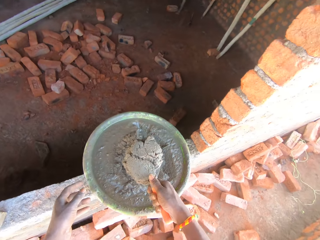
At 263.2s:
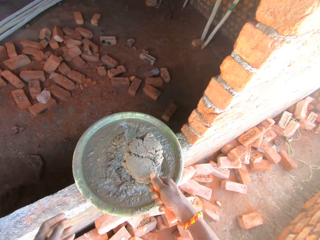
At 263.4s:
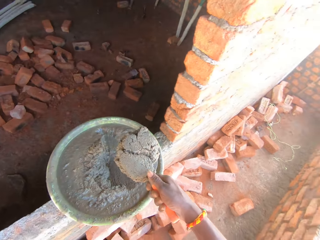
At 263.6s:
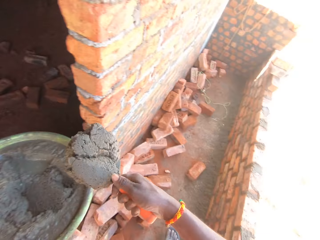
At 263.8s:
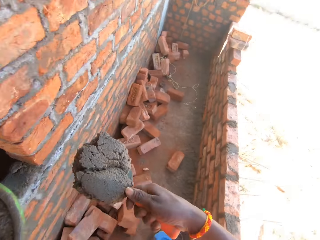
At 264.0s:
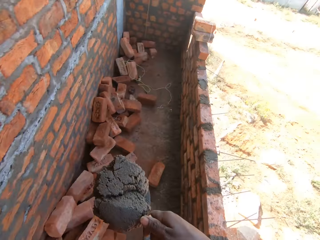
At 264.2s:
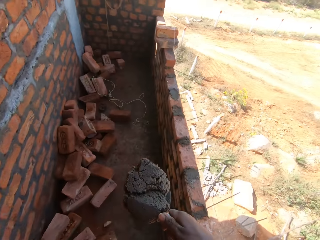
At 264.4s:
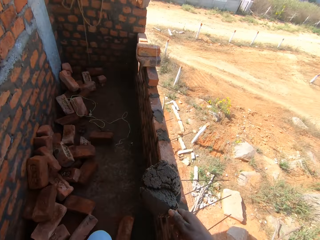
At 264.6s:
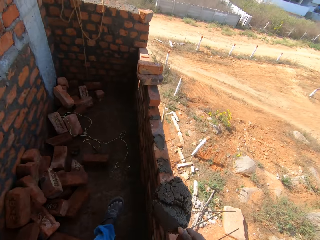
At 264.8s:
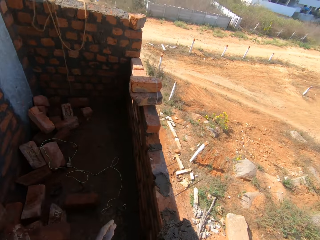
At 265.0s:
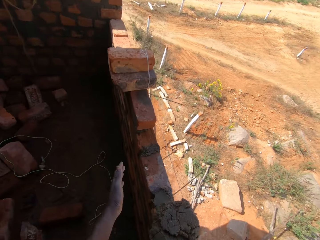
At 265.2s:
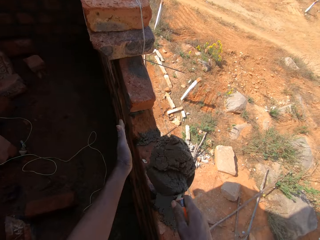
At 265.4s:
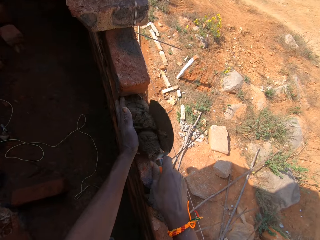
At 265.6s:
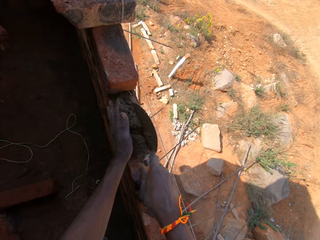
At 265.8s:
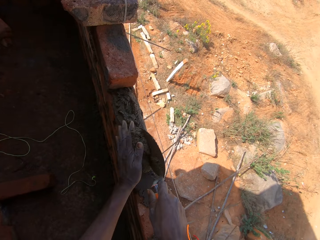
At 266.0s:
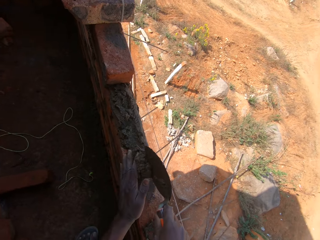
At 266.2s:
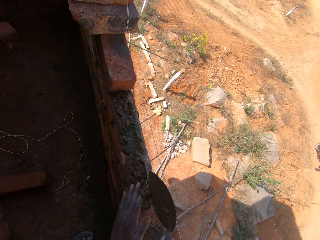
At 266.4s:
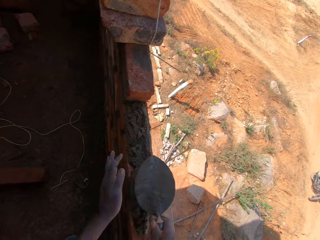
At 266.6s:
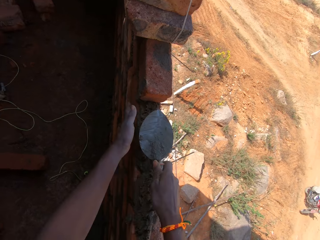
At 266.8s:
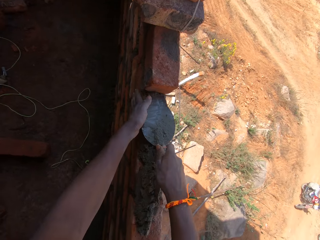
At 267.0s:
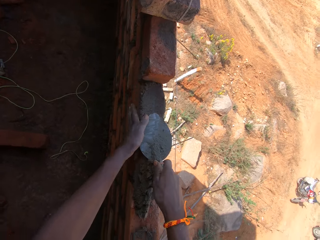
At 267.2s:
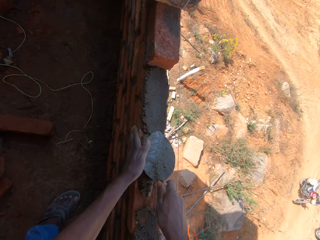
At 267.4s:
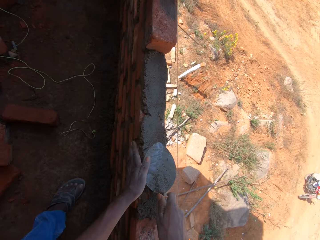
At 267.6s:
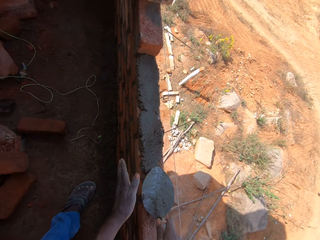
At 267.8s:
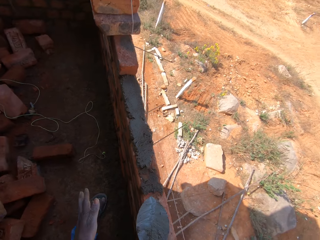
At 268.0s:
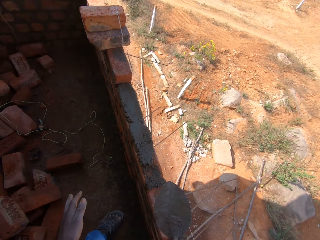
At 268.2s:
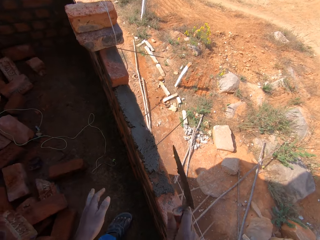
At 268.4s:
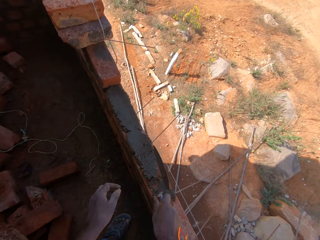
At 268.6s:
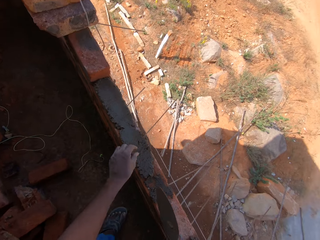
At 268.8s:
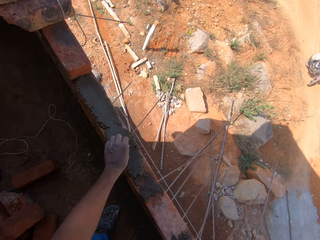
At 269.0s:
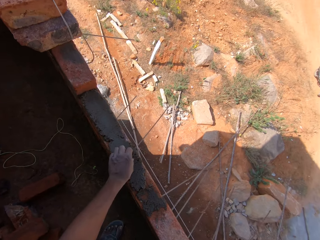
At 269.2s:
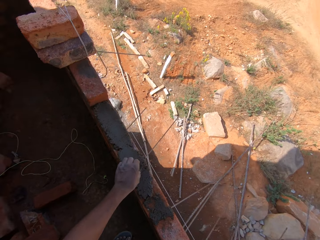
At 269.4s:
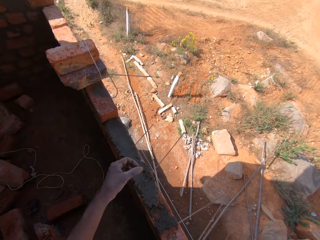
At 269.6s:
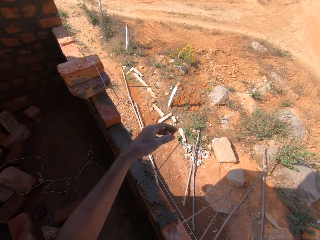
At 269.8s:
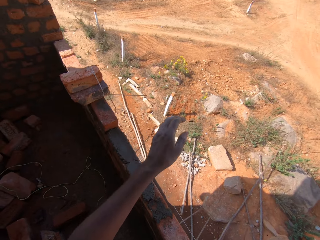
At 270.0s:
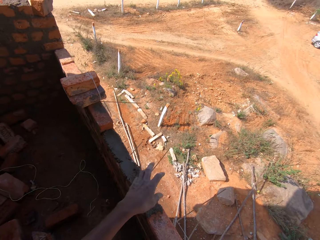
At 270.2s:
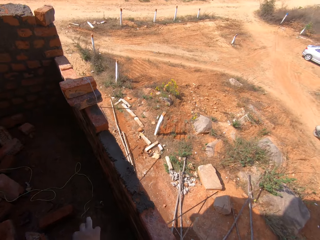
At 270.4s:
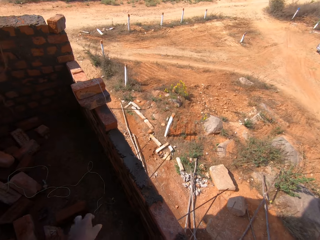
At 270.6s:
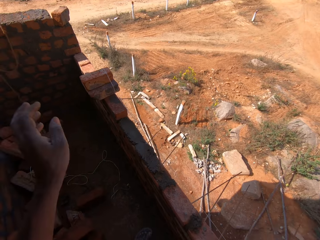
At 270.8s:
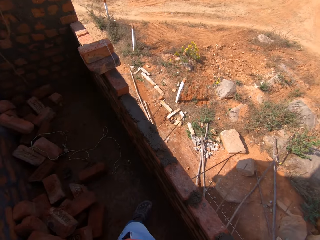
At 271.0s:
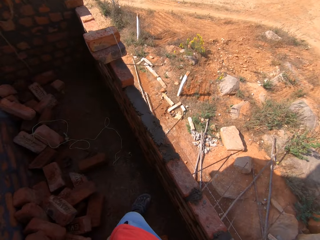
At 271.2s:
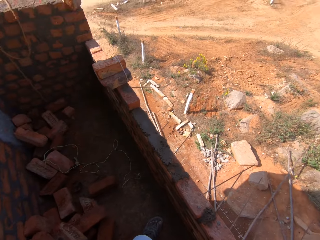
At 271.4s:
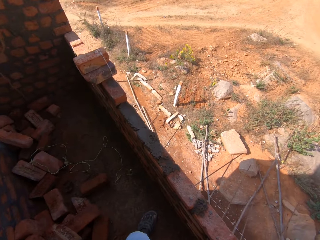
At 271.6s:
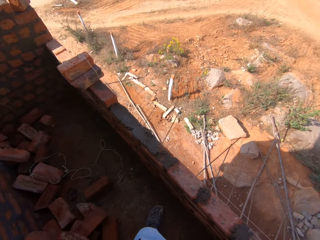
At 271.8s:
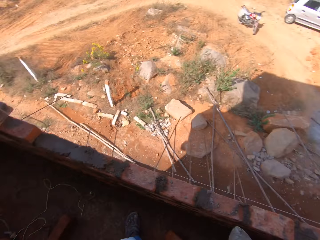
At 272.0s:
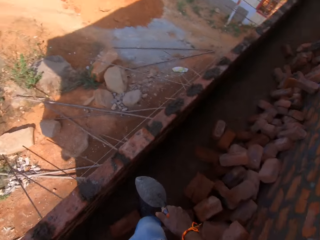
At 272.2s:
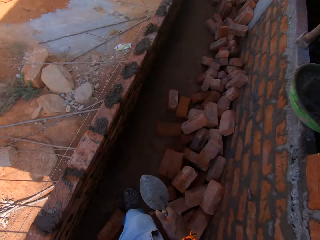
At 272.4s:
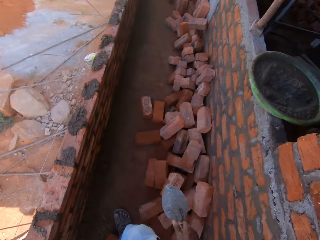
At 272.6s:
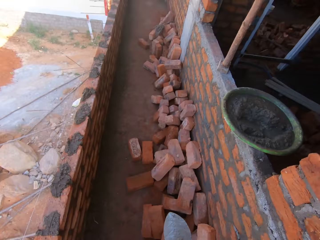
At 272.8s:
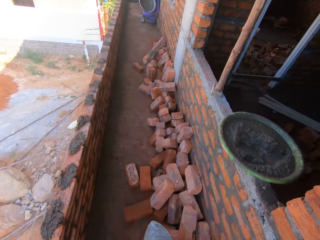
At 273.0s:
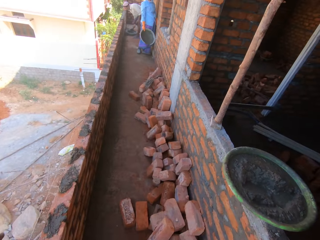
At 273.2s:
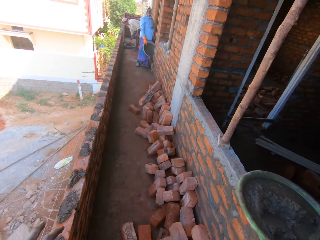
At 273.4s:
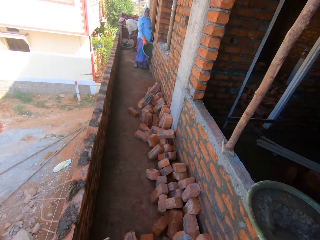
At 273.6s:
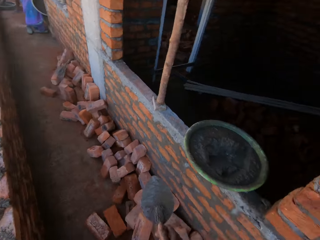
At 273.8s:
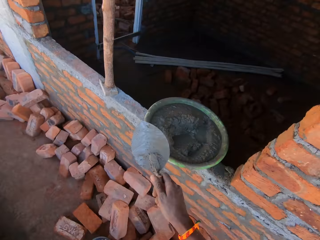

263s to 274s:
The camera wearer walks around. They pour the mortar on the bricks. They level the mortar with the trowel. They remove dirt from the mortar. They throw the dirt away. They adjust the camera. They walk around.

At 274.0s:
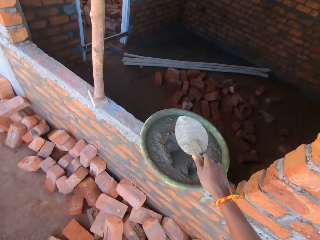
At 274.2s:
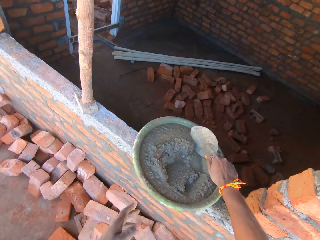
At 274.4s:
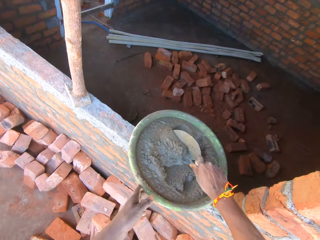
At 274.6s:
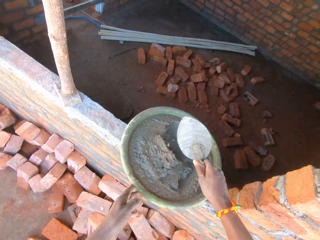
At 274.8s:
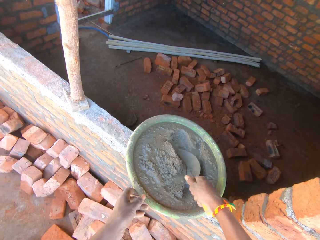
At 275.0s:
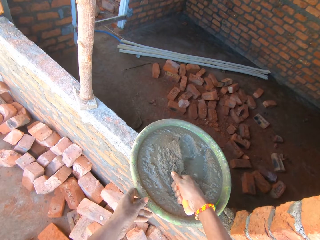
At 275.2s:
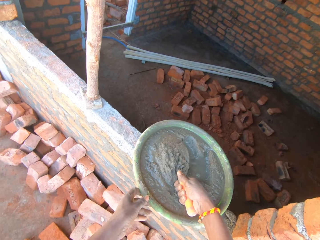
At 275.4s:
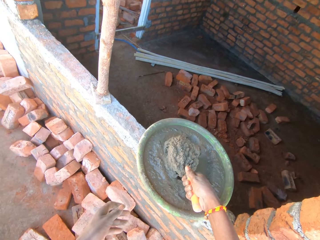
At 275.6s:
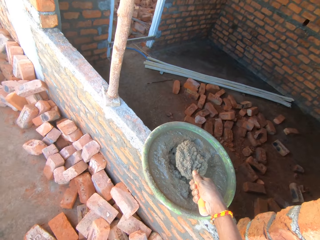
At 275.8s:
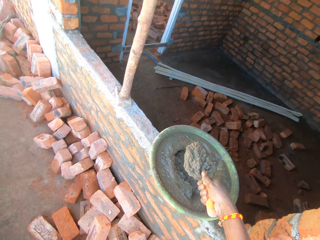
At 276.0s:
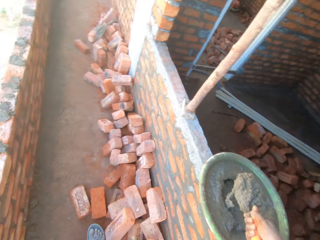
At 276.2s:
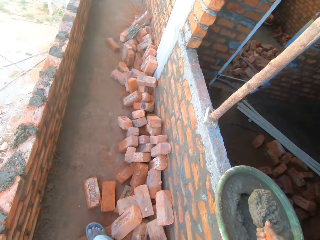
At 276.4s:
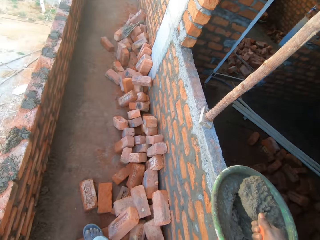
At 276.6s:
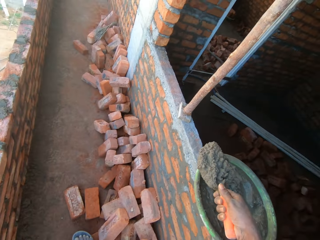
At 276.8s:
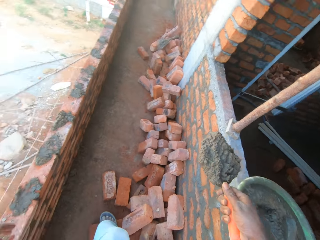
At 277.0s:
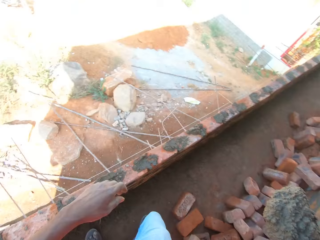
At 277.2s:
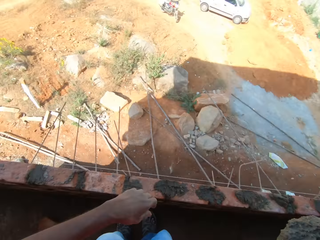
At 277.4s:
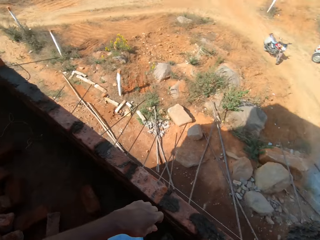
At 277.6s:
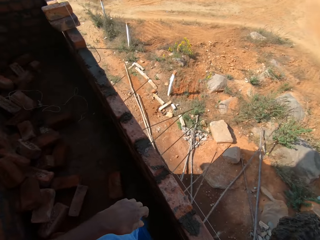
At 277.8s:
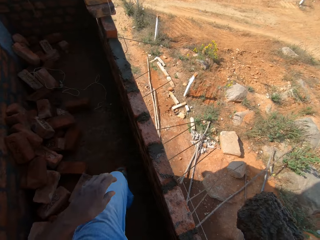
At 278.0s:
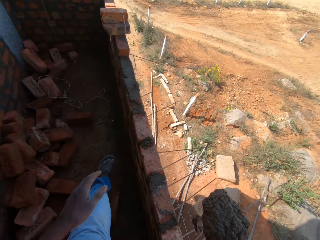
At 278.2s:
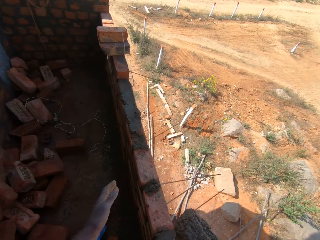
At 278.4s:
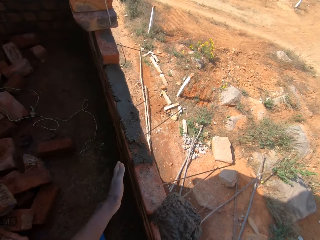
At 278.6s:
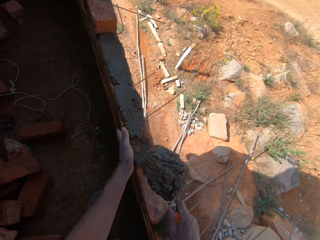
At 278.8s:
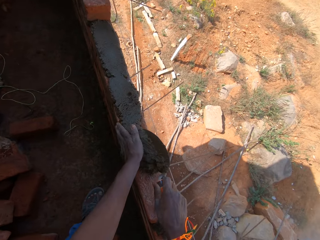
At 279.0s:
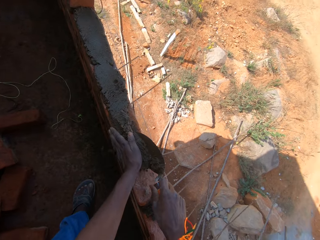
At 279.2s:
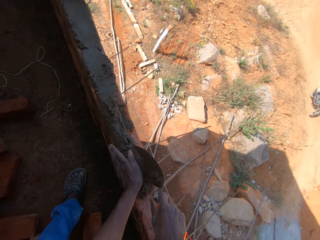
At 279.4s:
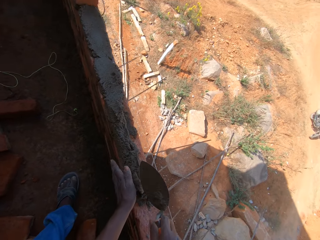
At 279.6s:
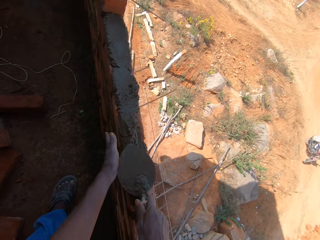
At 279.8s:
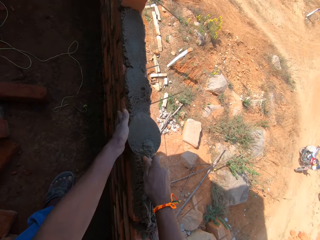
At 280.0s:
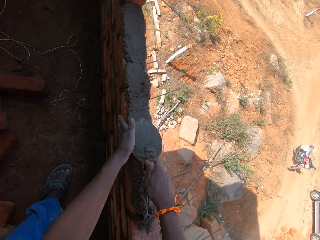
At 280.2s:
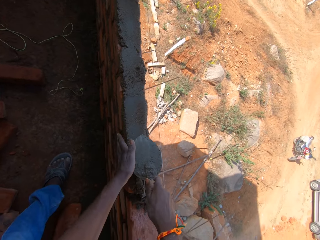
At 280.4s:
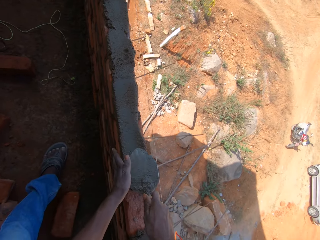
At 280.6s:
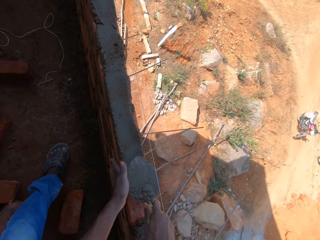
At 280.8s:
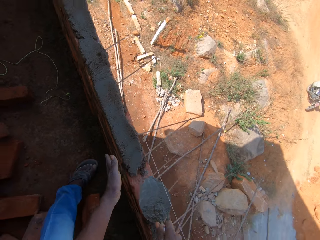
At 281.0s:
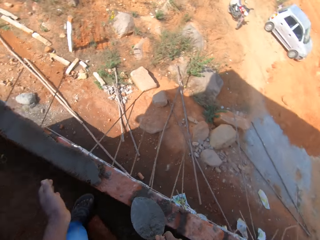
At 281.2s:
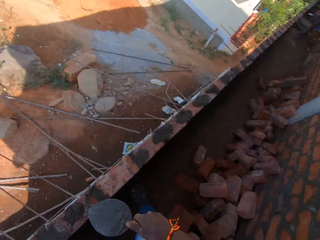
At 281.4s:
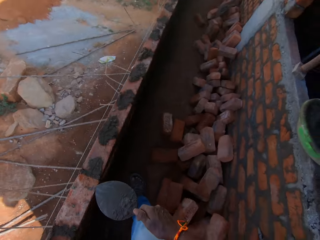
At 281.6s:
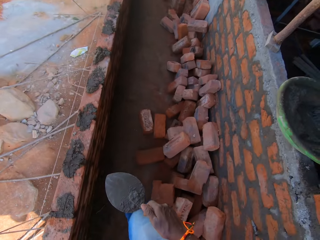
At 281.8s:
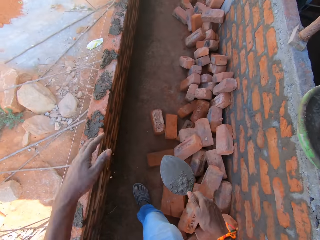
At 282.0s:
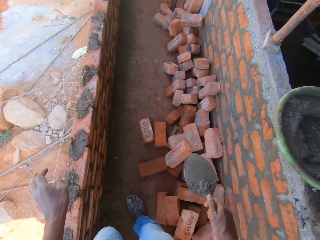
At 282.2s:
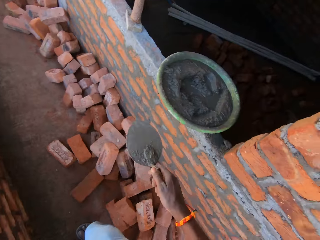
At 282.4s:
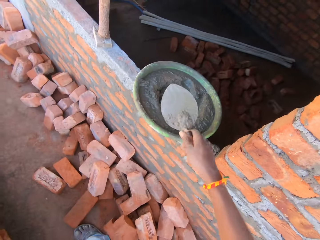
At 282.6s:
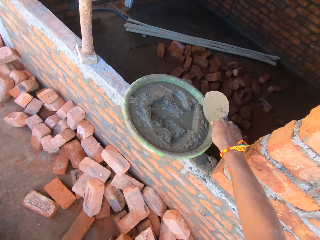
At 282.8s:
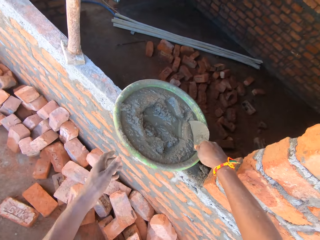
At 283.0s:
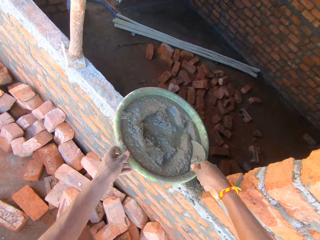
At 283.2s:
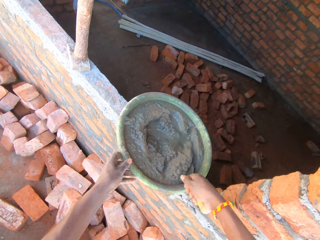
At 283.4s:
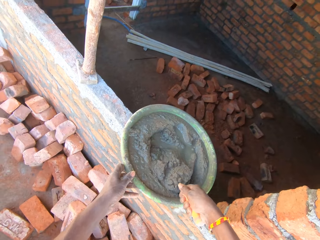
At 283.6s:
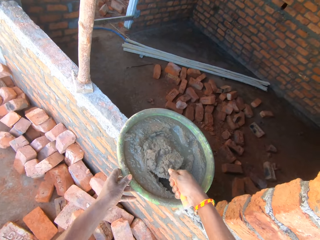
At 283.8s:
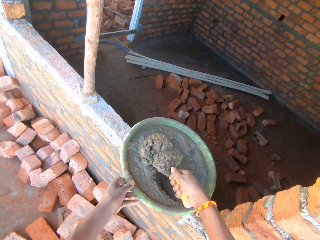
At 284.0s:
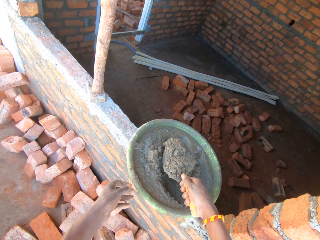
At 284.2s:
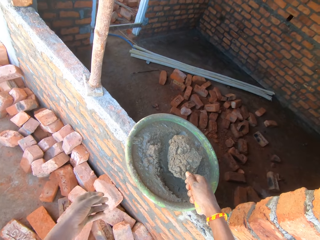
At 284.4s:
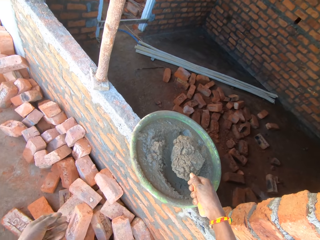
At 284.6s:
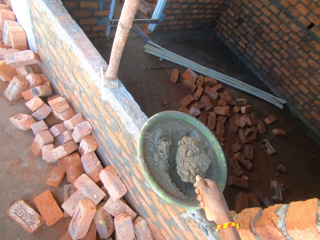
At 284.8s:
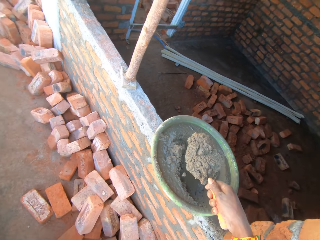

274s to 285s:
The camera wearer scoops mortar from the mortar tray with a shovel. They walk around. They pour the mortar on the bricks. They level the mortar with the trowel. They turn around. They scoop mortar from the mortar tray with the shovel.
